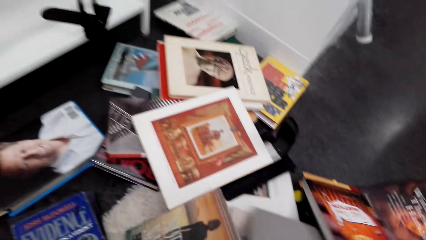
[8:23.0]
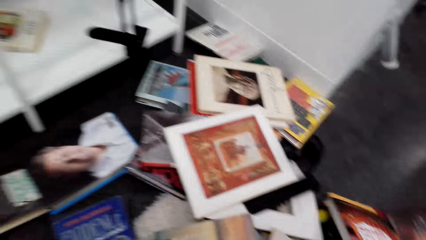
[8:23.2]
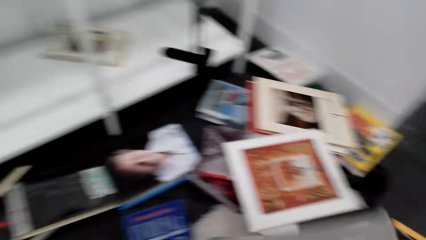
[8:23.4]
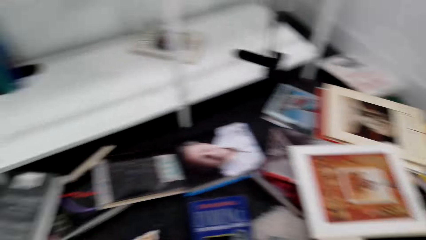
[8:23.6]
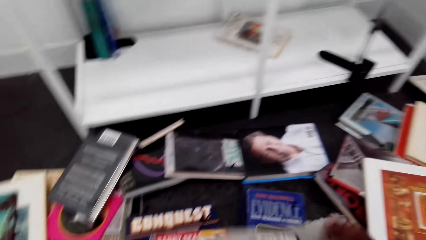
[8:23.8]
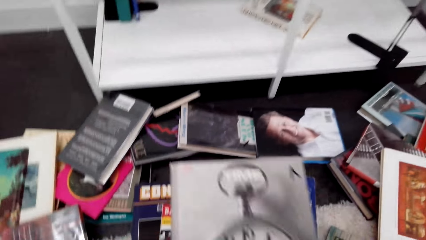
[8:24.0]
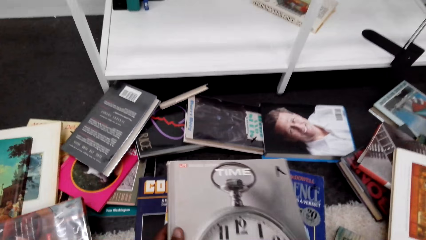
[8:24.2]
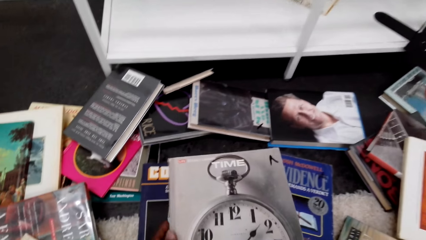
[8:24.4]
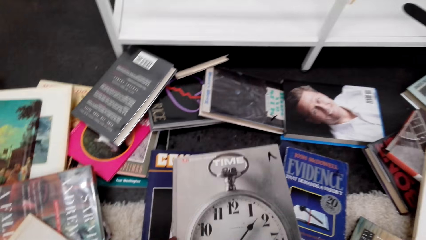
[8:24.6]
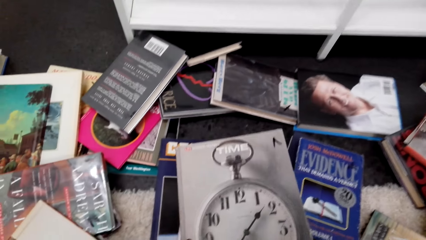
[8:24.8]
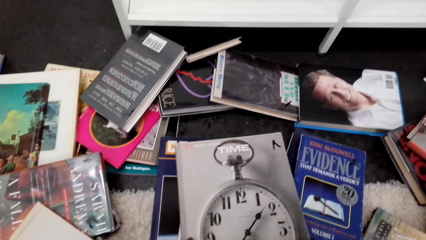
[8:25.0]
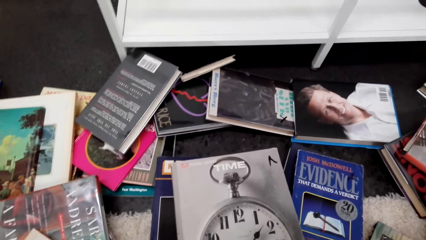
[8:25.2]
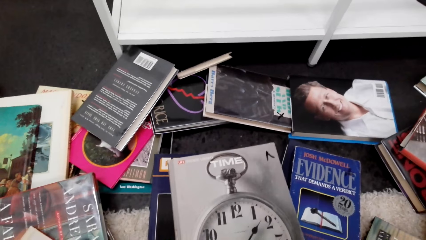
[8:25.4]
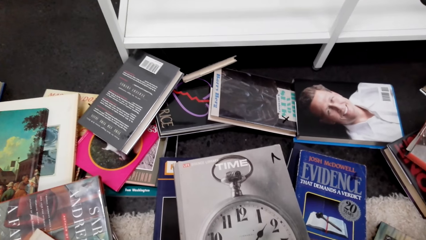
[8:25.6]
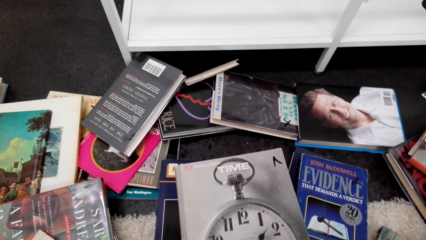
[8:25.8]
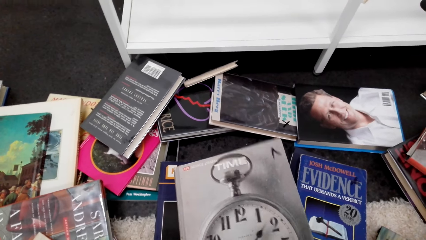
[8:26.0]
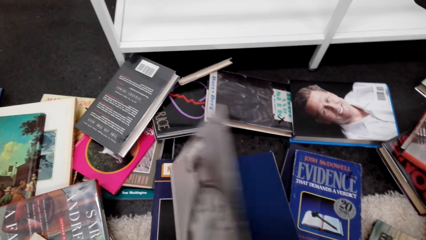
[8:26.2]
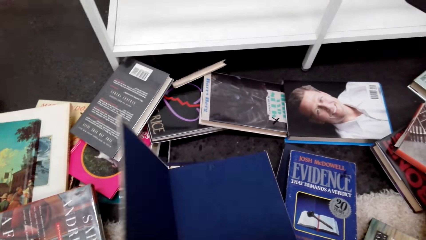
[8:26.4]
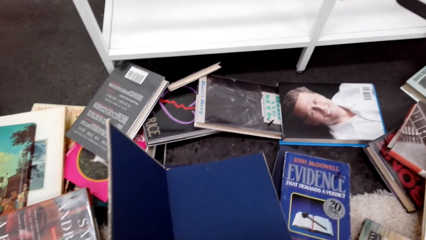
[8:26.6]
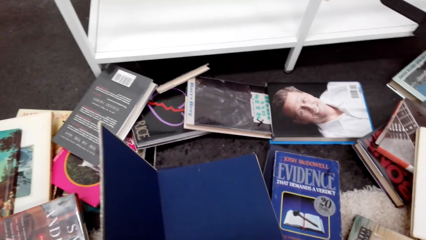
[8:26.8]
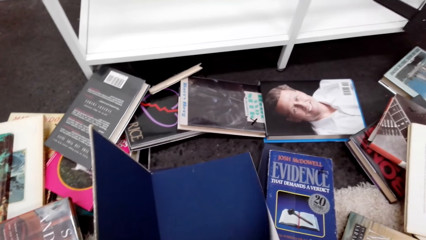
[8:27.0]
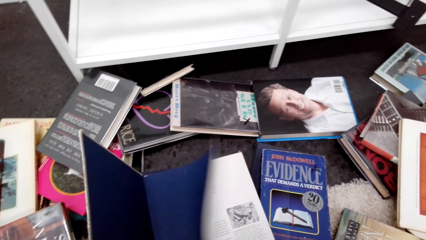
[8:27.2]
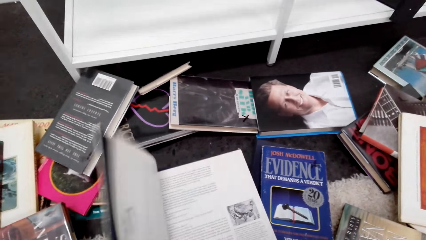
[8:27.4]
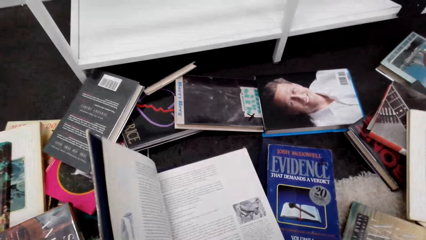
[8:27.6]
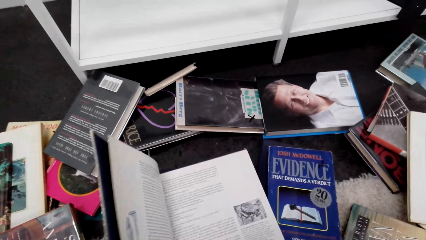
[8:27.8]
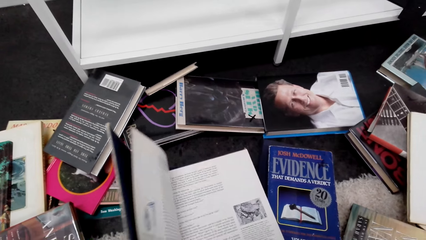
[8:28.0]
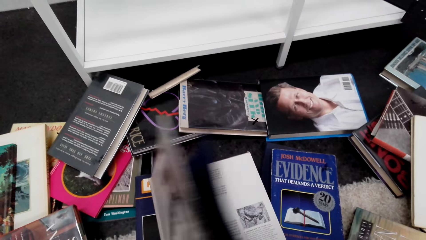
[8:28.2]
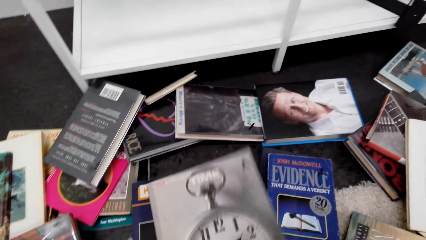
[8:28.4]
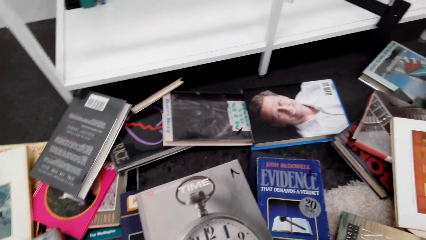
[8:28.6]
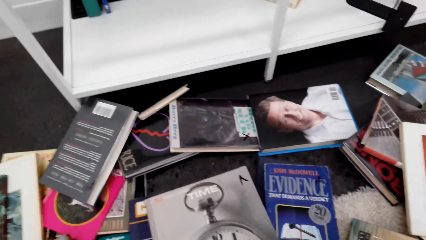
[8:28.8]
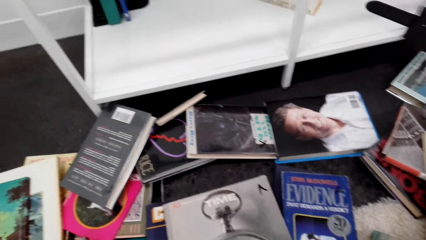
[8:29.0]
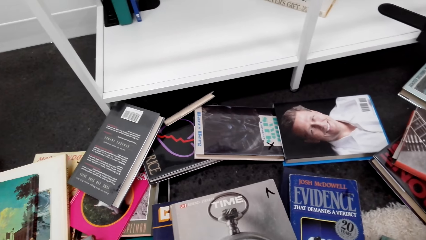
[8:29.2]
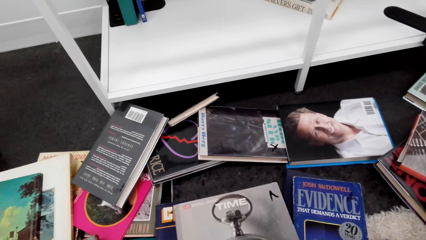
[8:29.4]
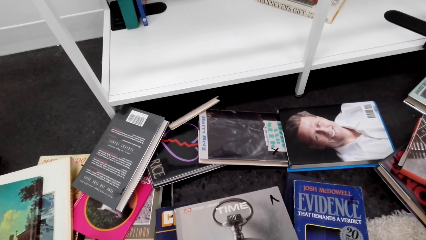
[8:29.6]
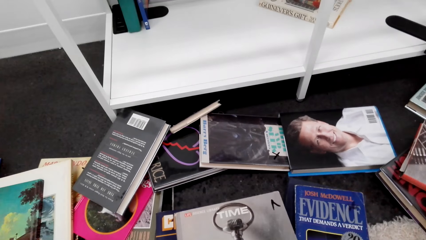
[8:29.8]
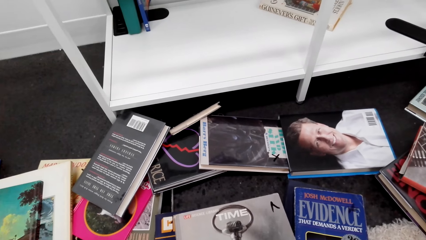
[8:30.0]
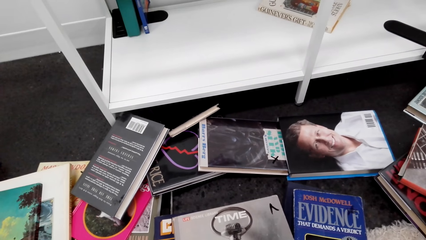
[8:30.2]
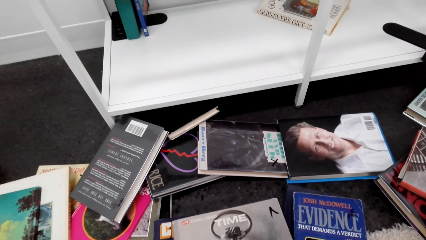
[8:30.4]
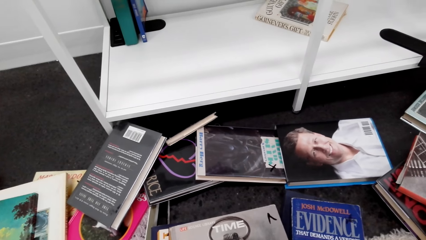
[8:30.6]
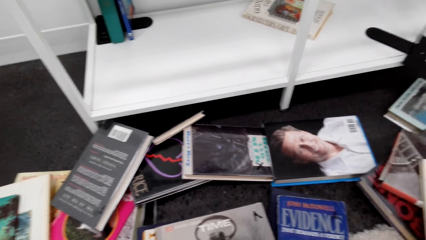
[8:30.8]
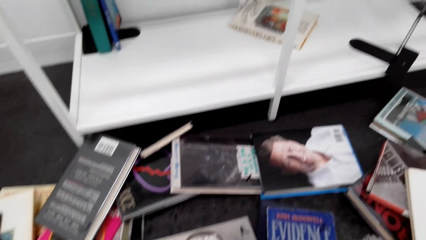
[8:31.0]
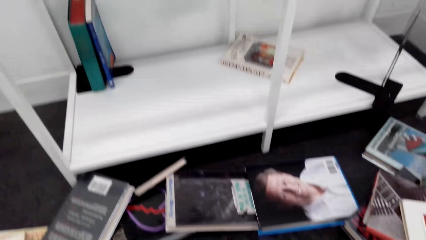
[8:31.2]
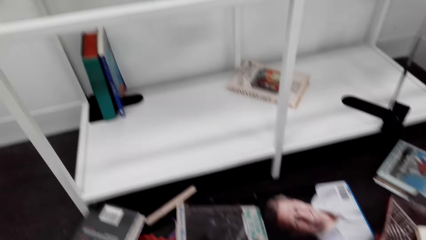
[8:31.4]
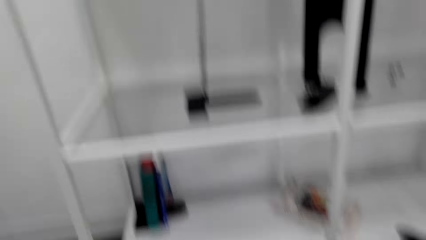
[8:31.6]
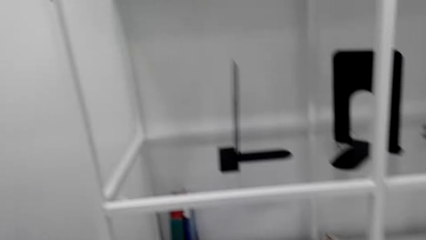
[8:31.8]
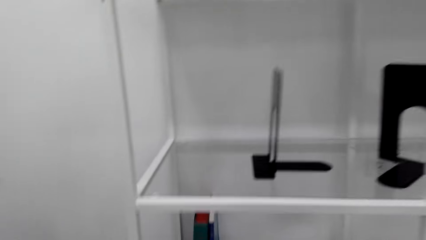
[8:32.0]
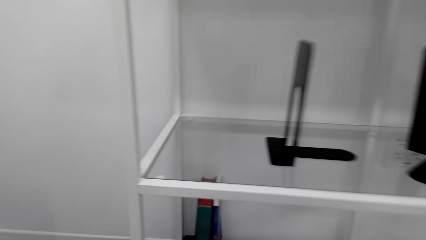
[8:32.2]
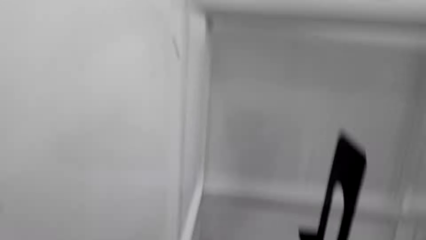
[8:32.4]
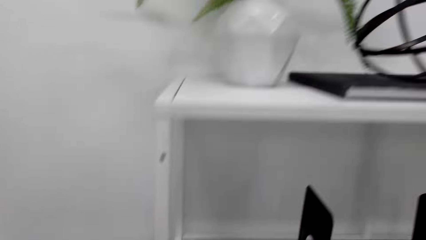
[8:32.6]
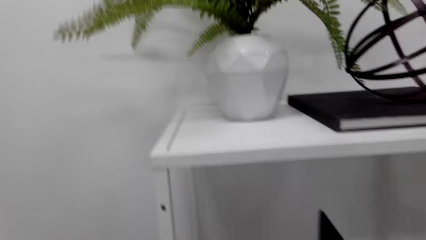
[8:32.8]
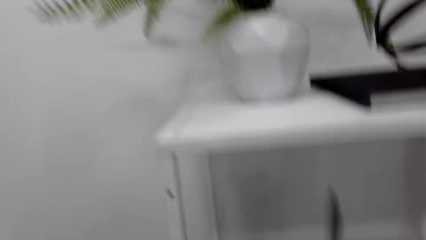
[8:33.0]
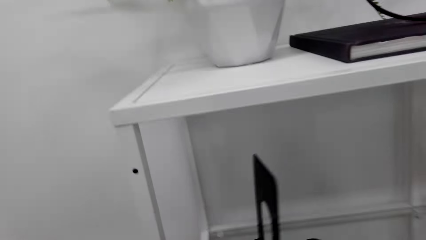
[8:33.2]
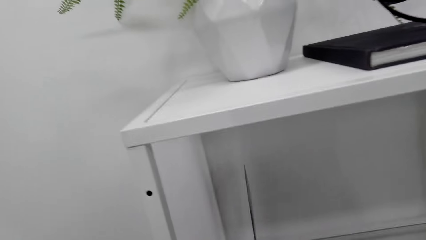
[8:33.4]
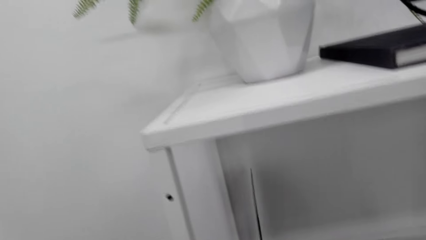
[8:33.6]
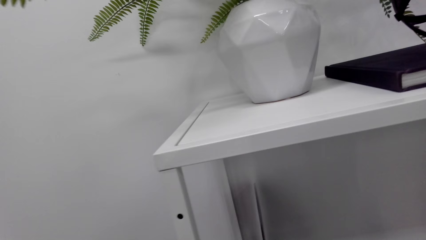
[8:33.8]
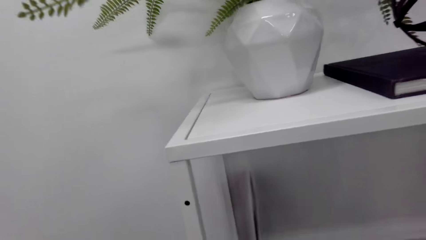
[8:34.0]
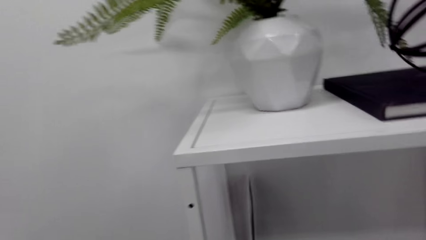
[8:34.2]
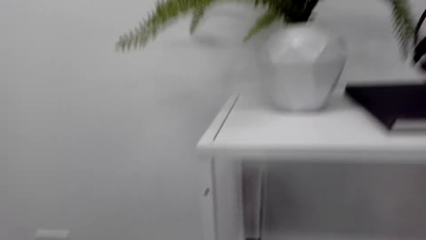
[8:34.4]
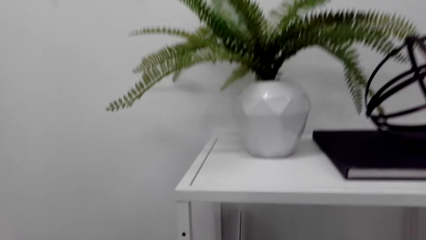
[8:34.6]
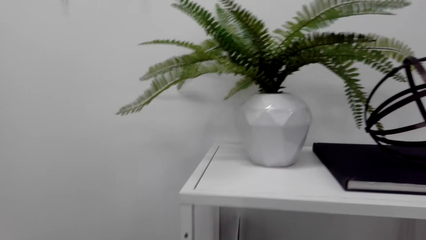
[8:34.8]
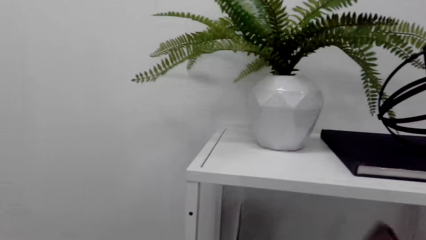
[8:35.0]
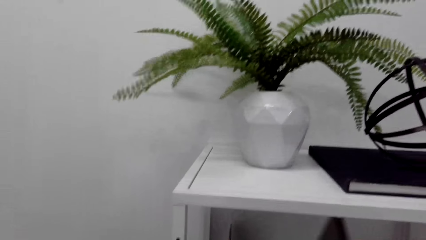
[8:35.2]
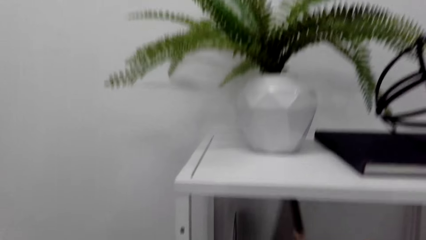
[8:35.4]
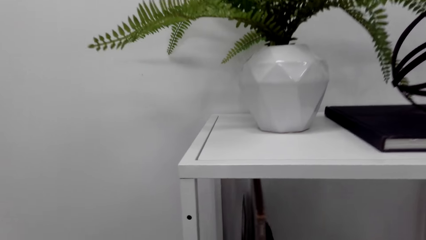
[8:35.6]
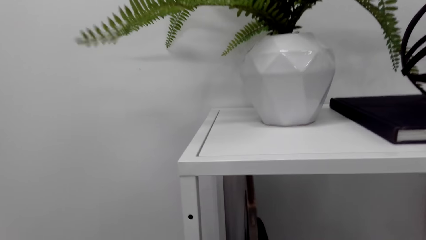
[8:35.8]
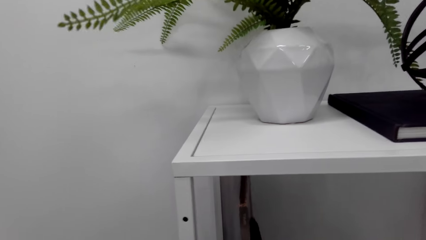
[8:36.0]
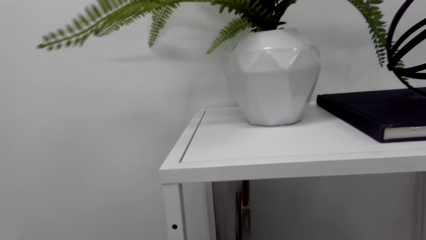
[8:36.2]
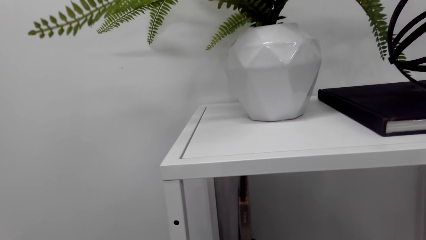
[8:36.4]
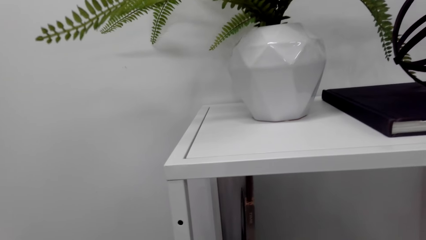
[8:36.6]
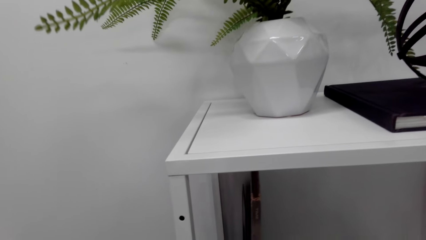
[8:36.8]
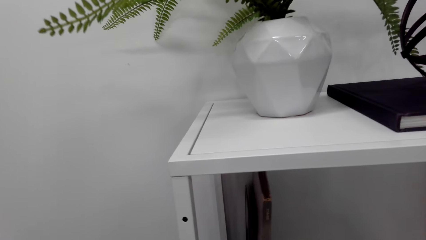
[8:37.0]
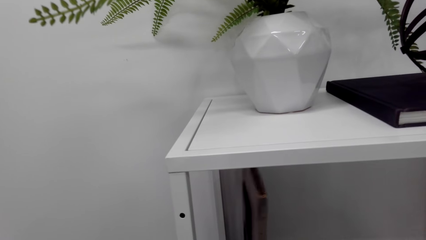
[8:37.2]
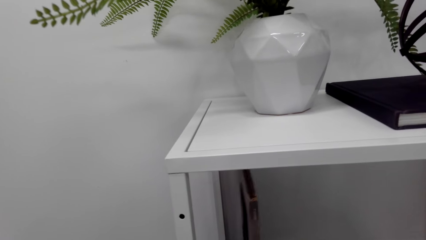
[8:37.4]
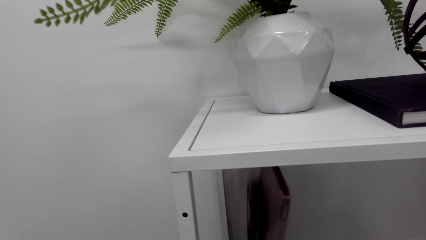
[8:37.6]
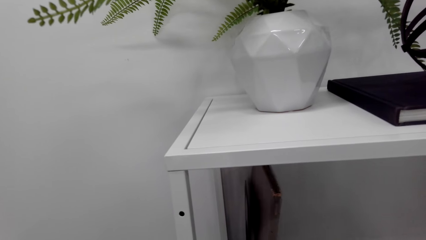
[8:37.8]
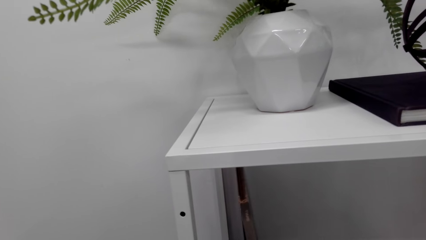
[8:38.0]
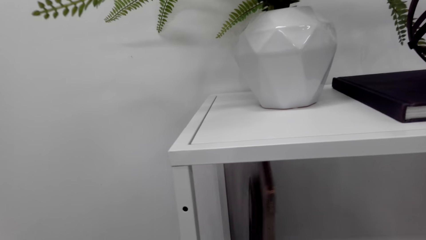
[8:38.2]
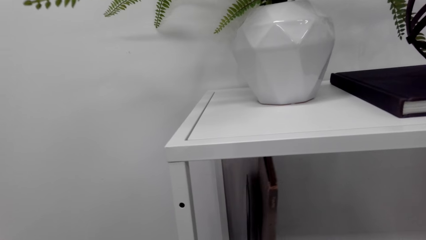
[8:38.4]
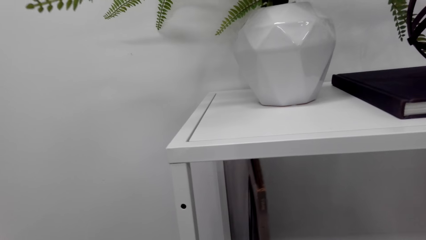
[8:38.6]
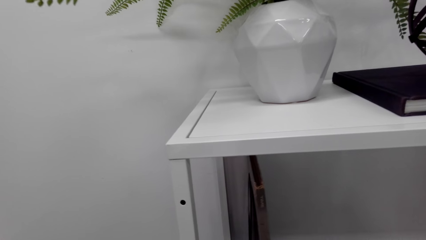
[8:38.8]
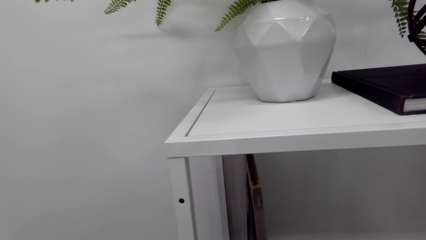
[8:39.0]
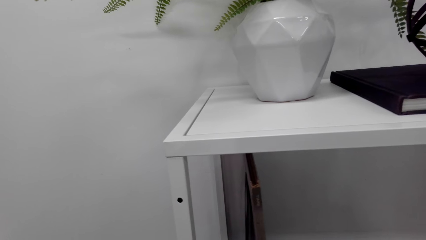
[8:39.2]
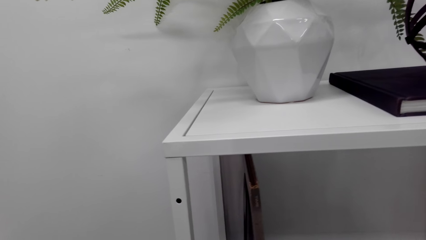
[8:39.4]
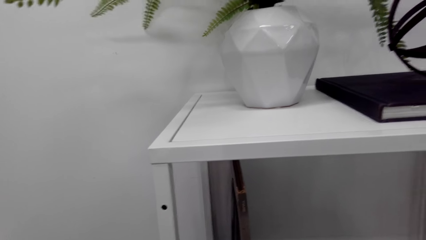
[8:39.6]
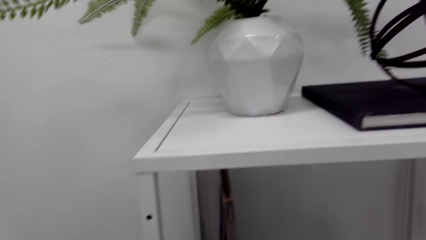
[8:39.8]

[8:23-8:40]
The camera wearer picks up a book. They check books on the floor. They open the book cover, turn to the next page and close the book. They push the book ends stand. They adjust the book easel on the shelf. They put the book in a bookshelf. They arrange books on the book easel on the shelf.
